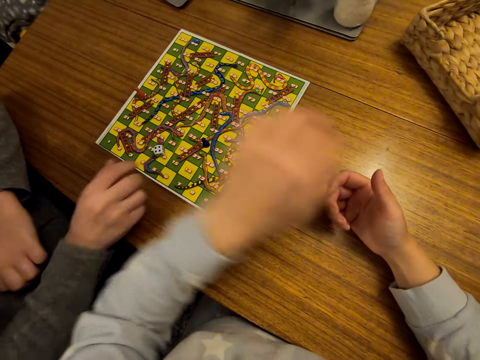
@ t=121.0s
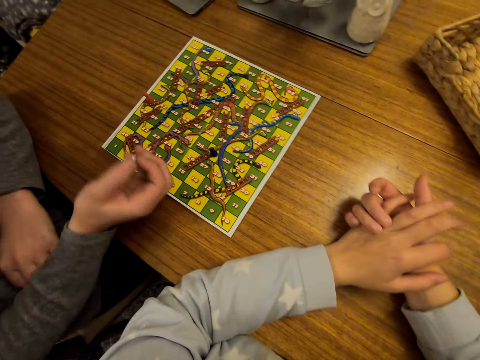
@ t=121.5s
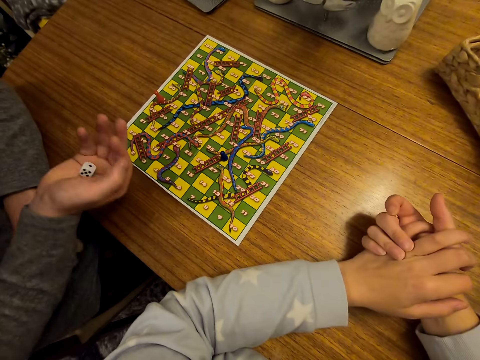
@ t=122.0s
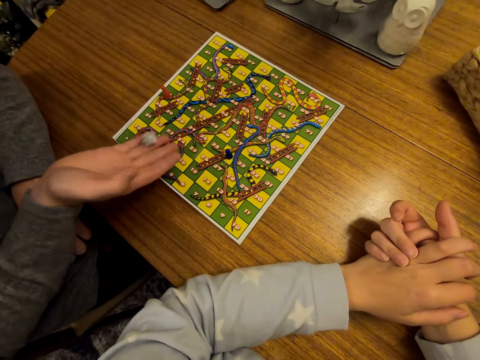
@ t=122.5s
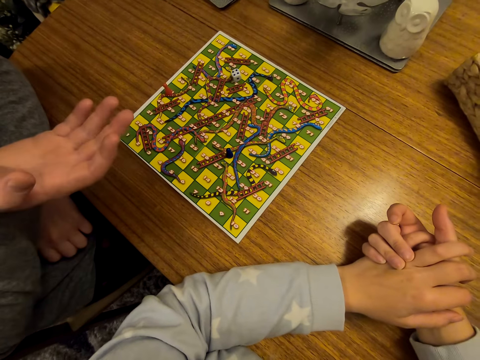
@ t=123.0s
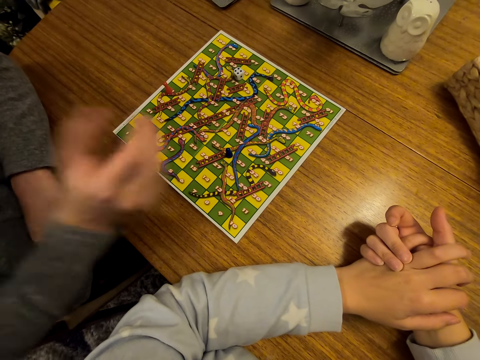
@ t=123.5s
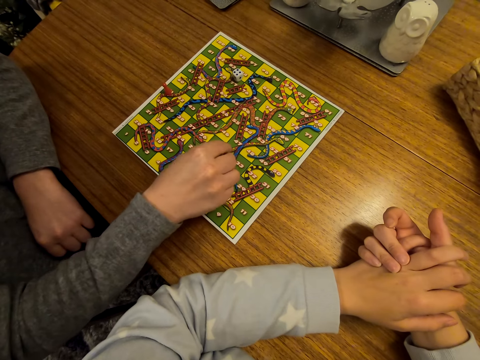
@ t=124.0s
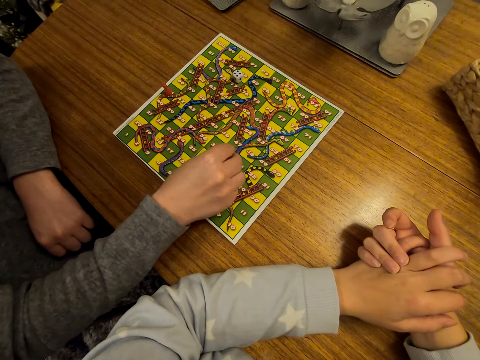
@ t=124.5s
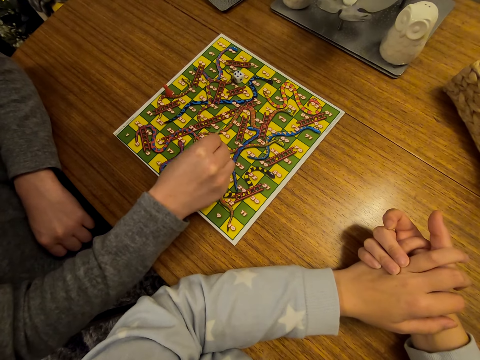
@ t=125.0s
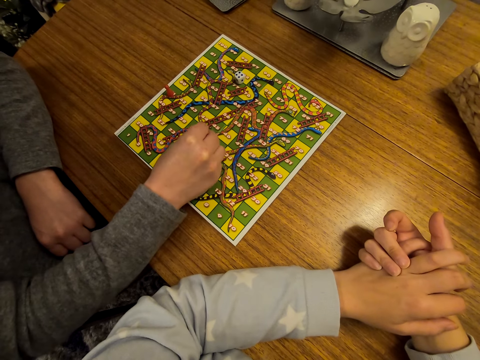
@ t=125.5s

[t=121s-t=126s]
A person picks the dice on the game board. The person shakes the dice, throws the dice on the game board, and moves the cone on the game board.

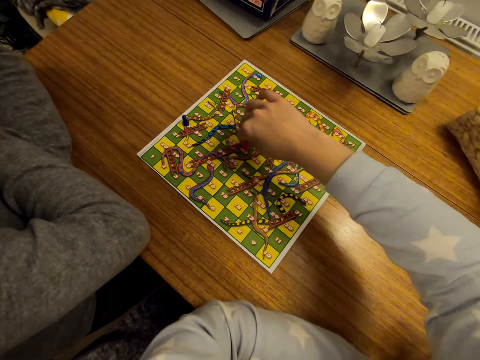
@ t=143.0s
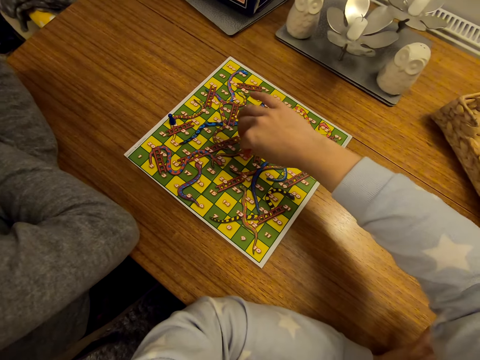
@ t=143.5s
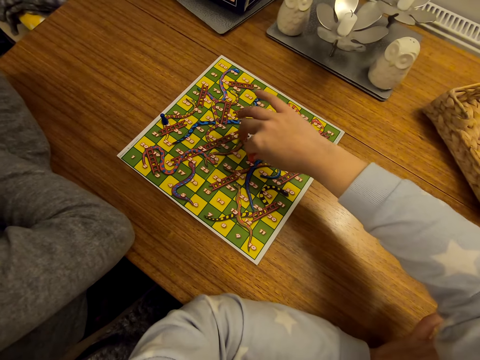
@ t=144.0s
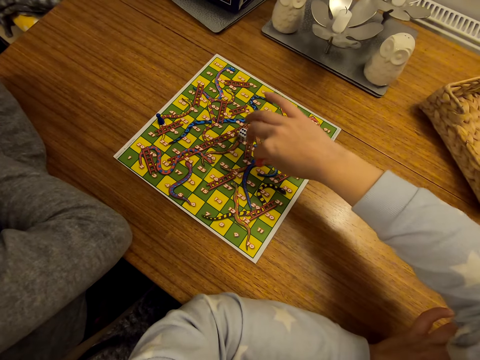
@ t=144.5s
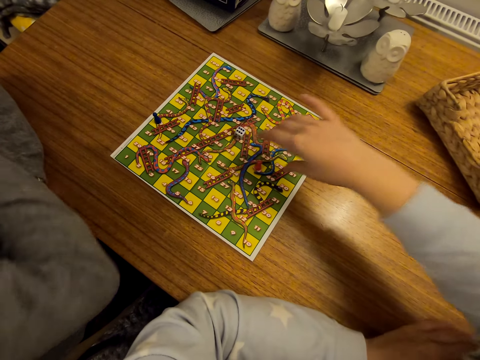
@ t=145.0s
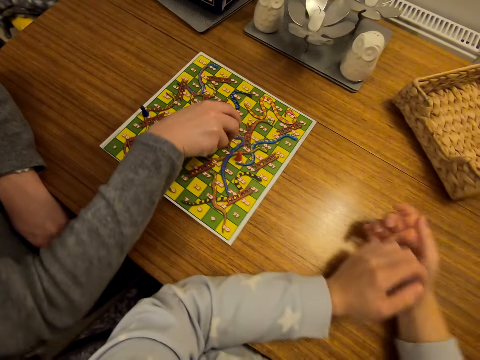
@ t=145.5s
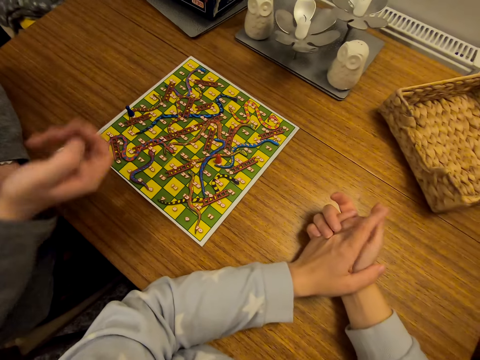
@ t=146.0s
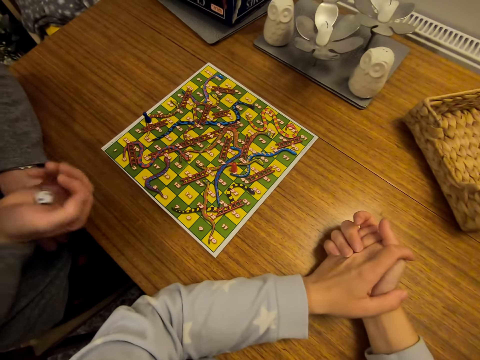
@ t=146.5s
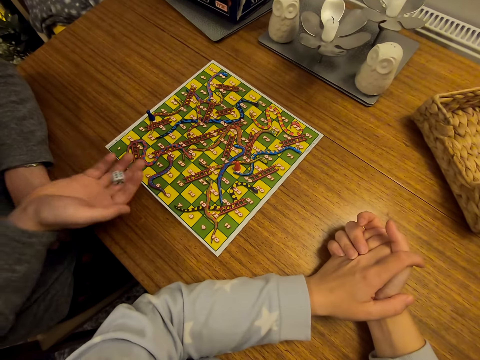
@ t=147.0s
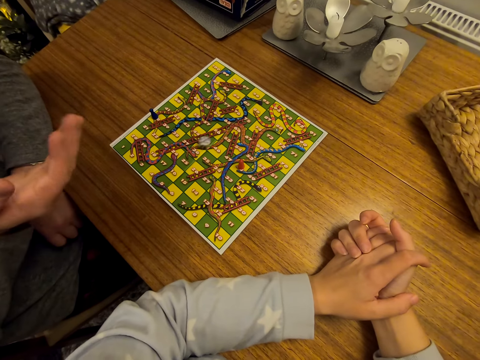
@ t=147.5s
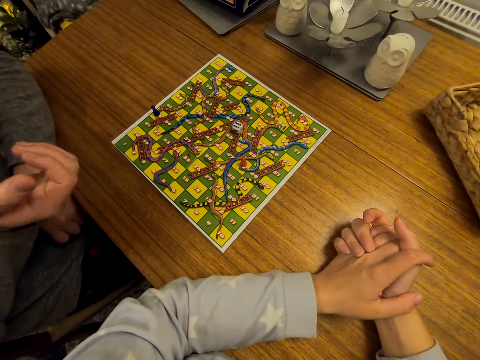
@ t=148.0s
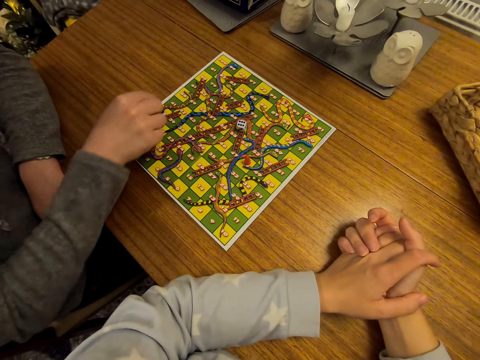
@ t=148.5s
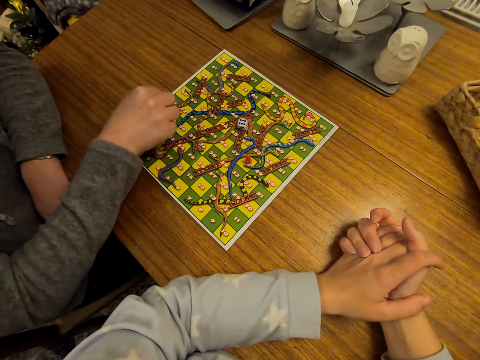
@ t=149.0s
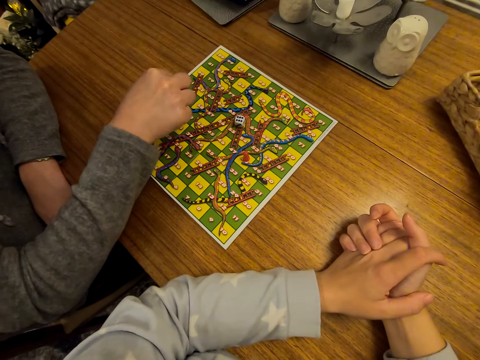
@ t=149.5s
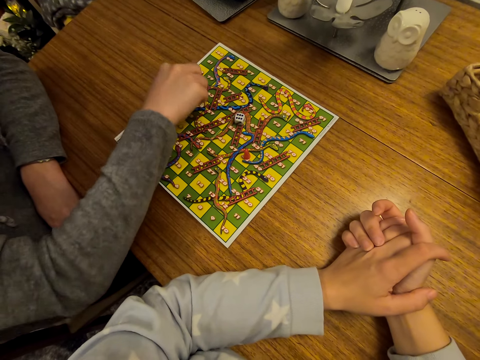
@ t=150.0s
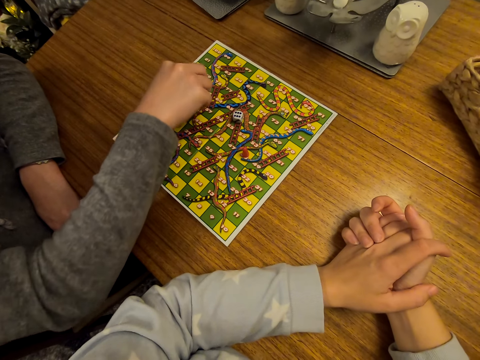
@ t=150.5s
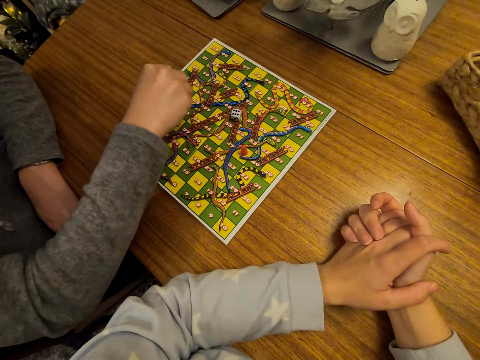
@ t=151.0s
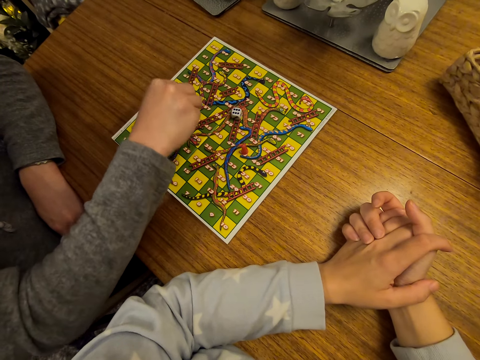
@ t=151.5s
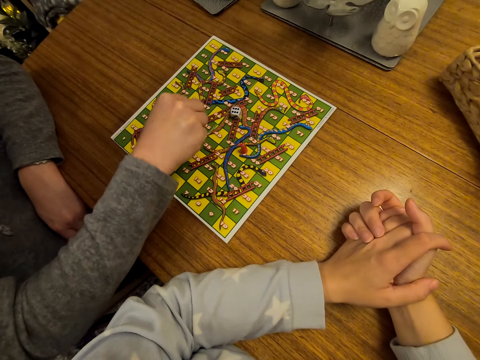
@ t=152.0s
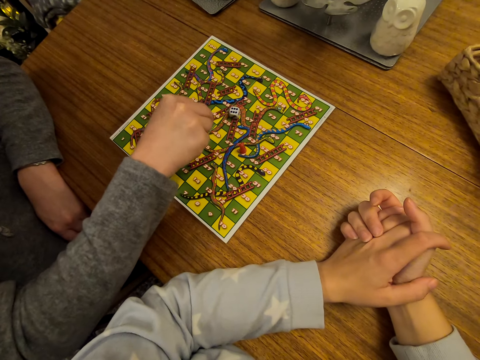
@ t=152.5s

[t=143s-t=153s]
A person picks the dice on the game board. The person shakes the dice, throws the dice on the game board, and moves the cone on the game board.

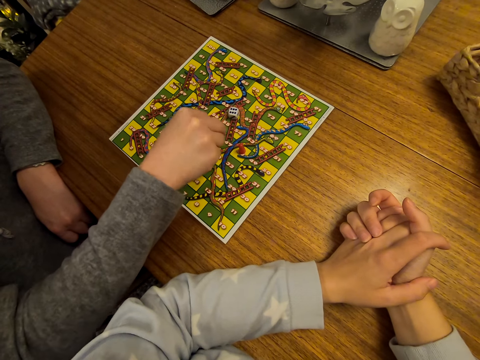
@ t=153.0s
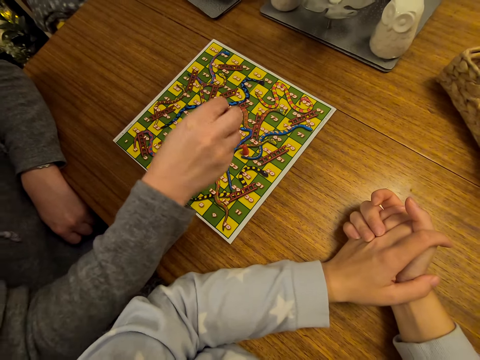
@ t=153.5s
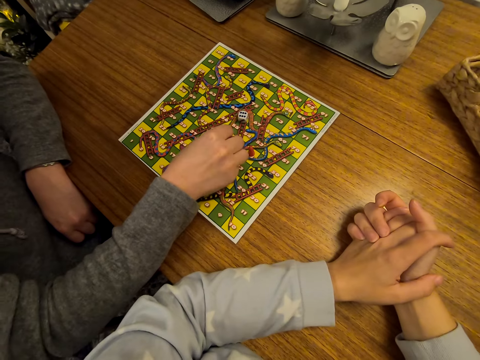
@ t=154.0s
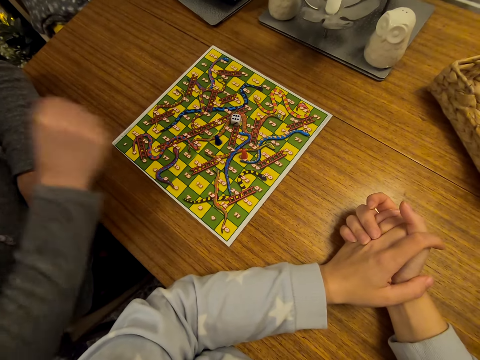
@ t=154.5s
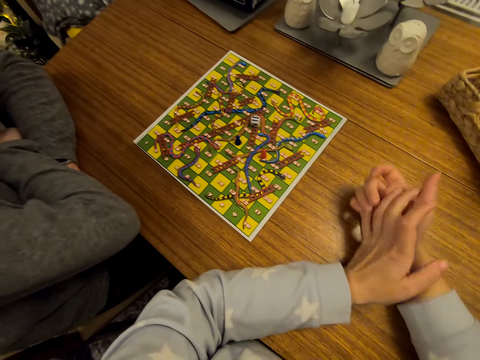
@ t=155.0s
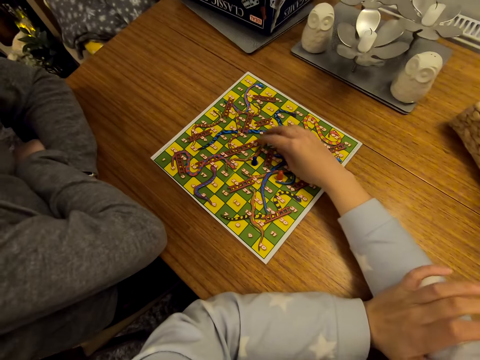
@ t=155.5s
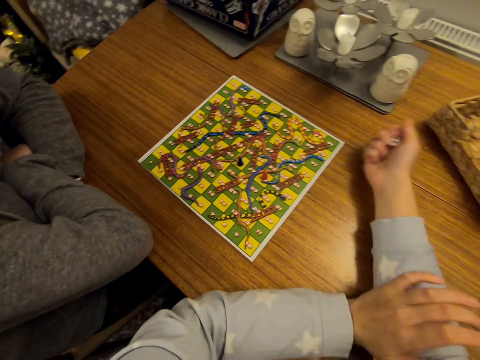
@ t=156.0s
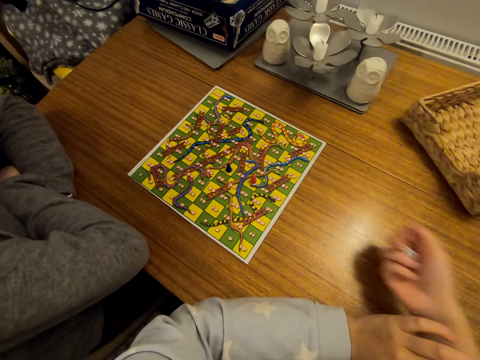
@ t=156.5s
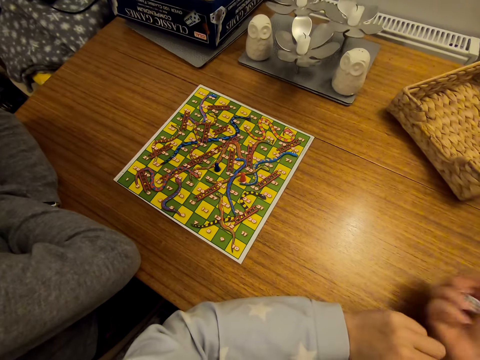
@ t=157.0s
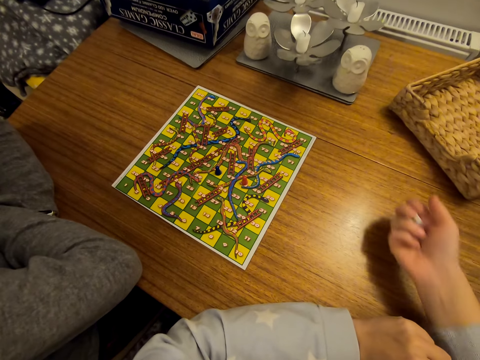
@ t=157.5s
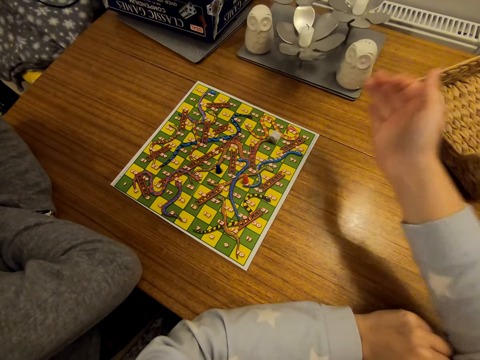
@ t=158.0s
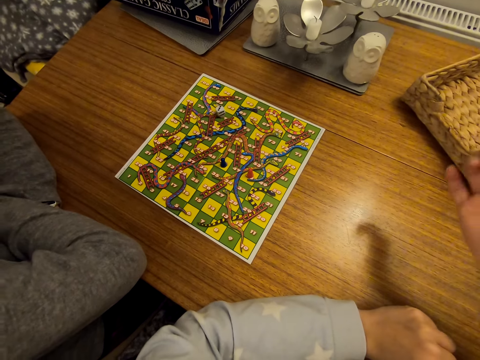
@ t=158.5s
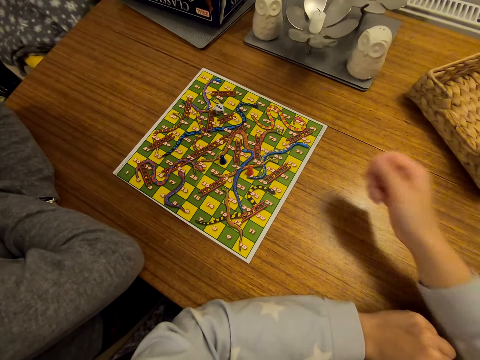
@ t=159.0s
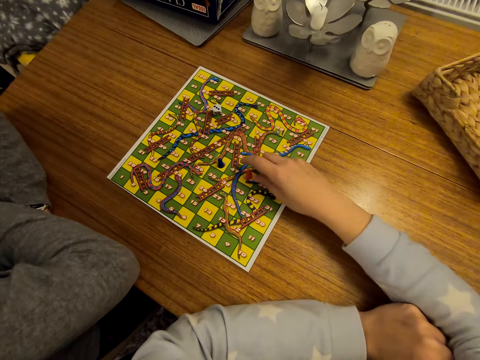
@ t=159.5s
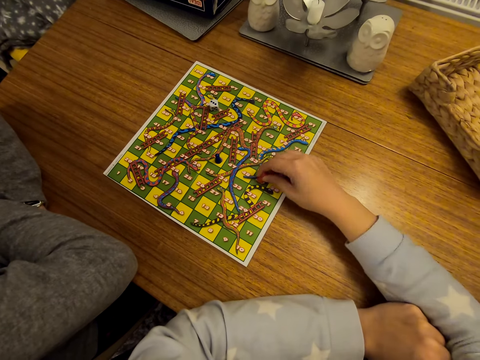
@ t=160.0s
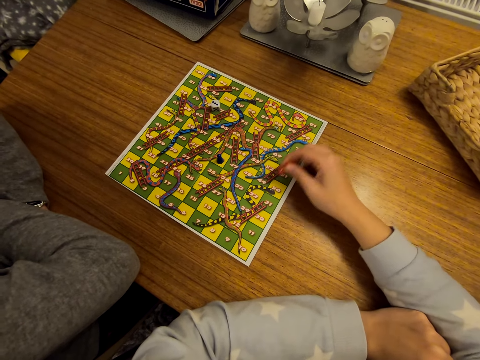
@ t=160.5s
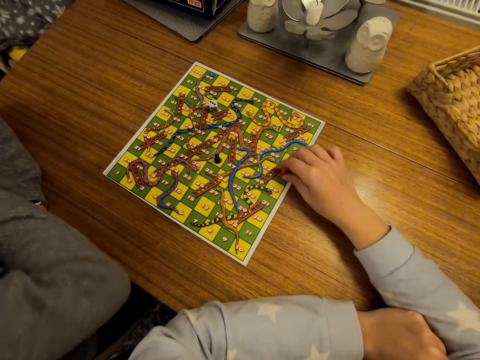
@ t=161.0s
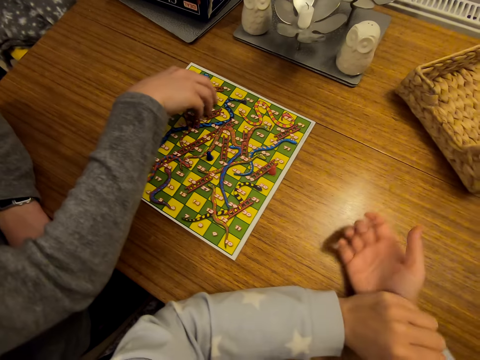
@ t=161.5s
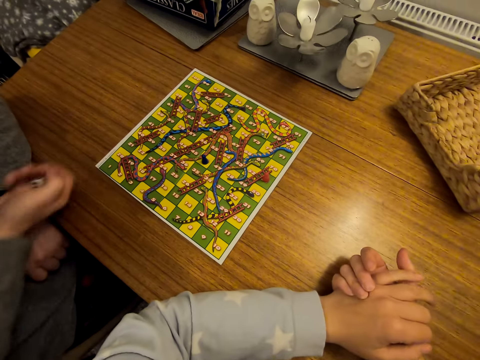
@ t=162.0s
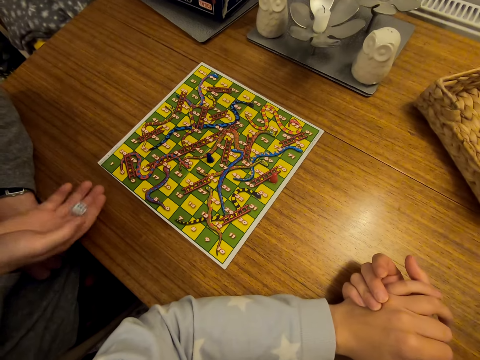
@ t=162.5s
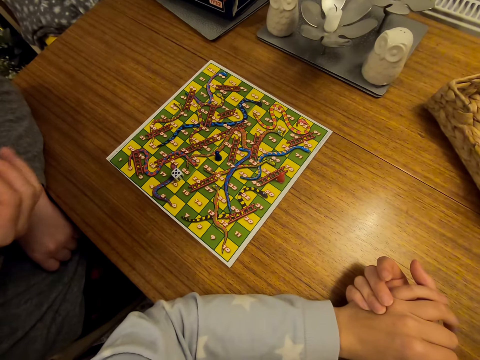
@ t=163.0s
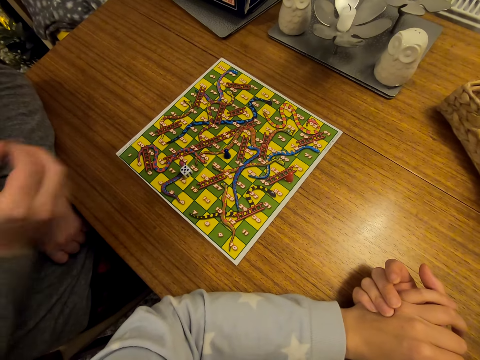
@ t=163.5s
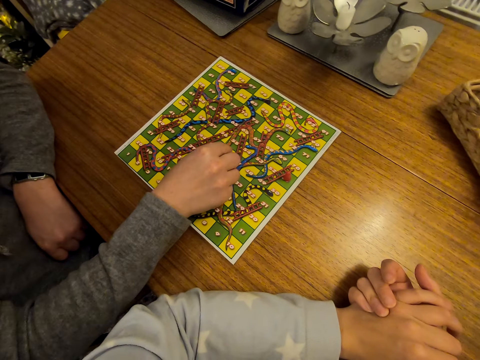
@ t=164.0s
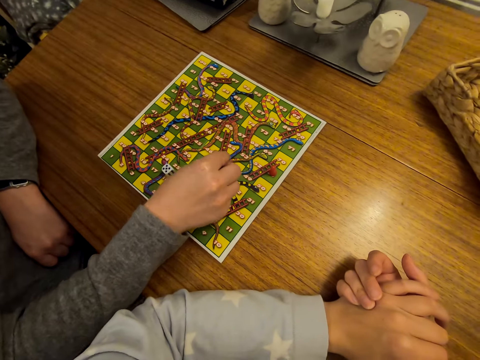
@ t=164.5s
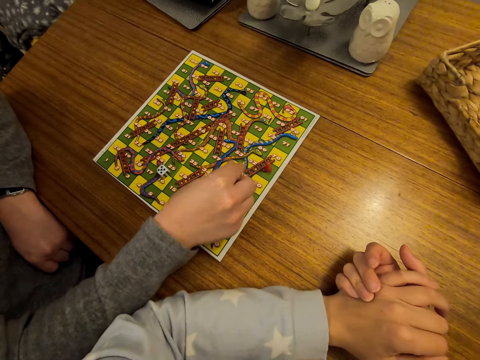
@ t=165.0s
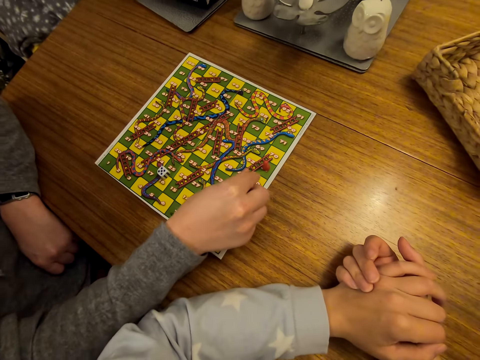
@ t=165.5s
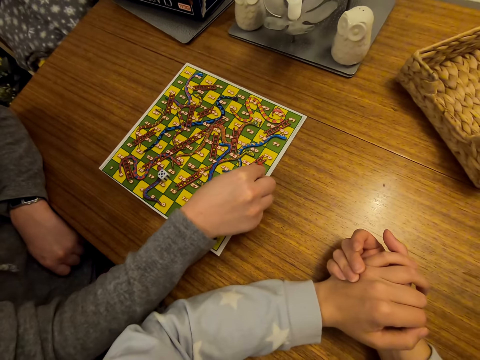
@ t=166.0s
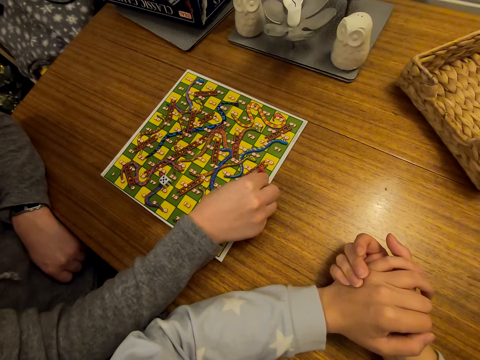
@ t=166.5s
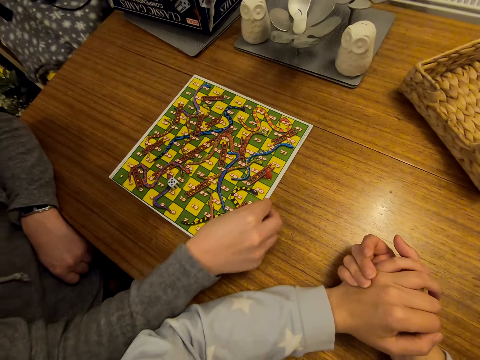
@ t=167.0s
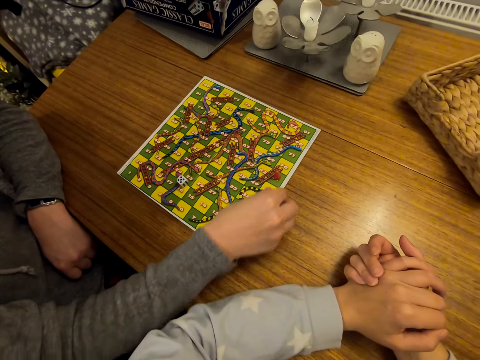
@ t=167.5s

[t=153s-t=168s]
The camera wearer picks the dice on the game board. They shake the dice, throw the dice on the game board, and move the cone on the game board. A person picks the dice on the game board. The person shakes the dice, throws the dice on the game board, and moves the cone on the game board.
